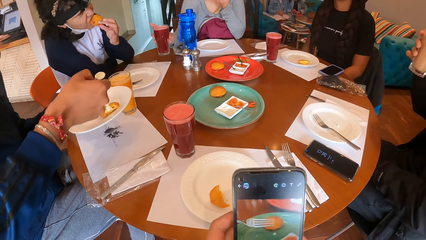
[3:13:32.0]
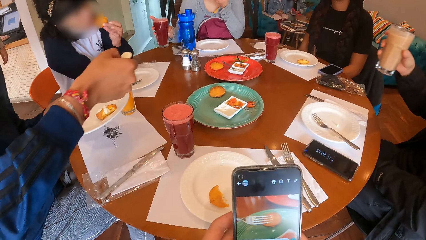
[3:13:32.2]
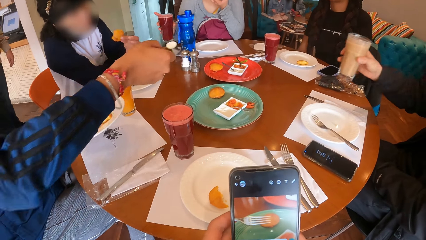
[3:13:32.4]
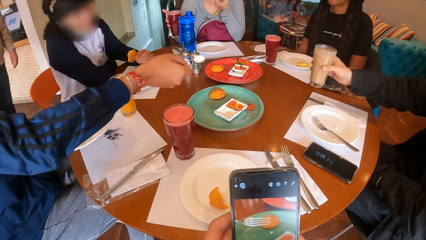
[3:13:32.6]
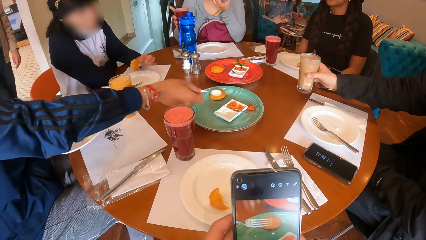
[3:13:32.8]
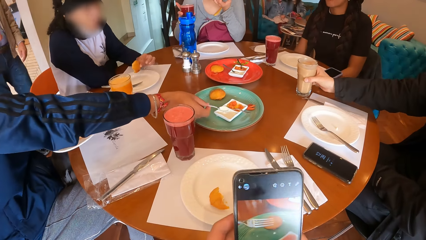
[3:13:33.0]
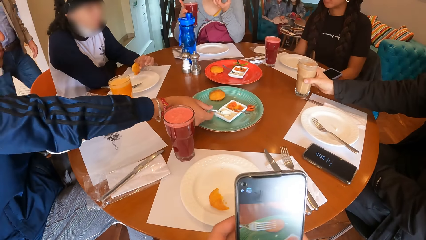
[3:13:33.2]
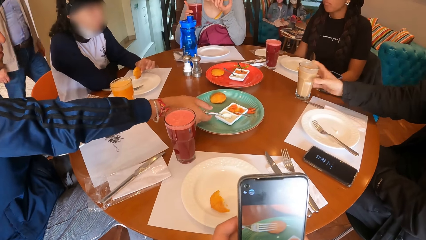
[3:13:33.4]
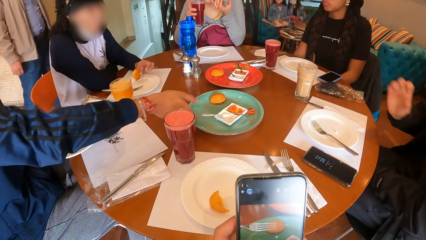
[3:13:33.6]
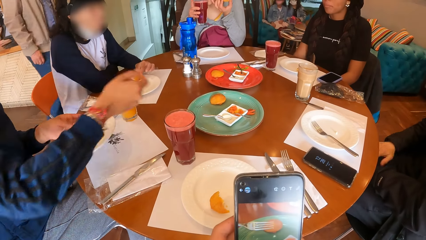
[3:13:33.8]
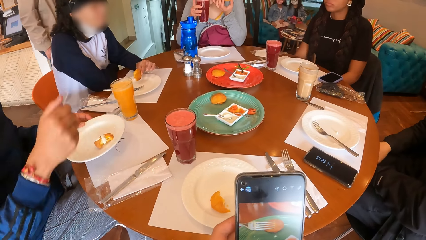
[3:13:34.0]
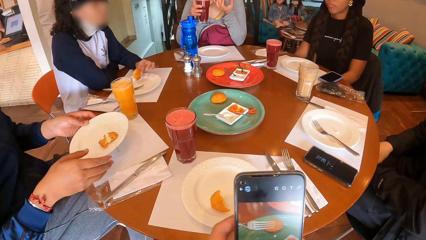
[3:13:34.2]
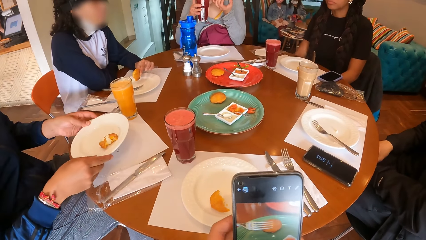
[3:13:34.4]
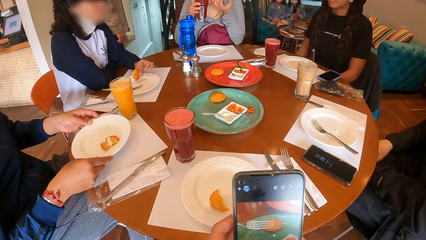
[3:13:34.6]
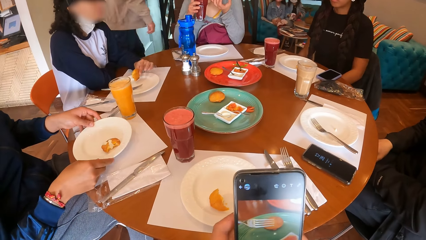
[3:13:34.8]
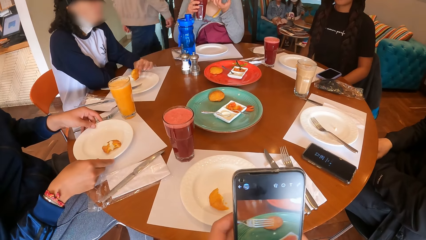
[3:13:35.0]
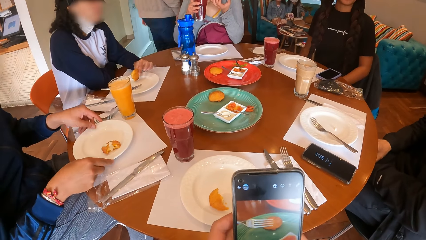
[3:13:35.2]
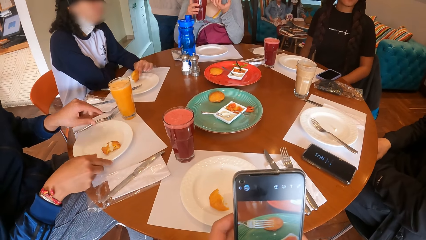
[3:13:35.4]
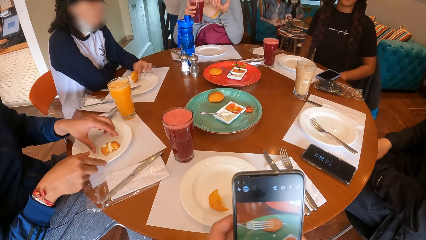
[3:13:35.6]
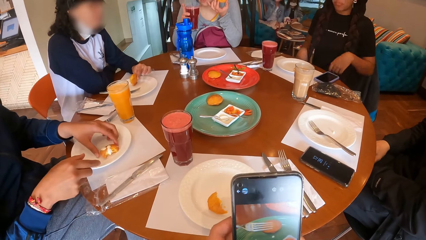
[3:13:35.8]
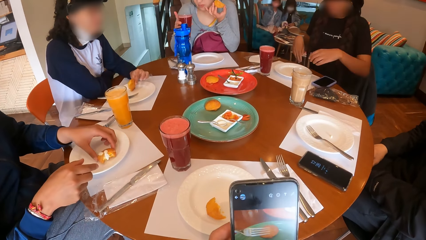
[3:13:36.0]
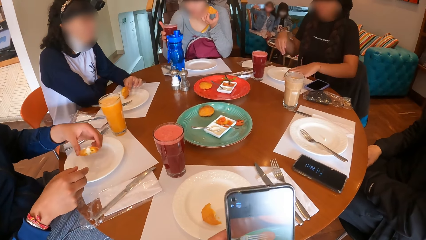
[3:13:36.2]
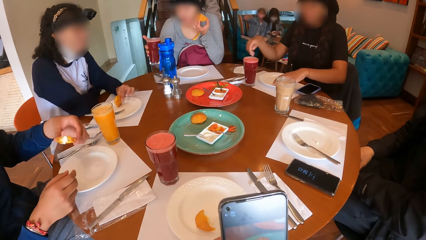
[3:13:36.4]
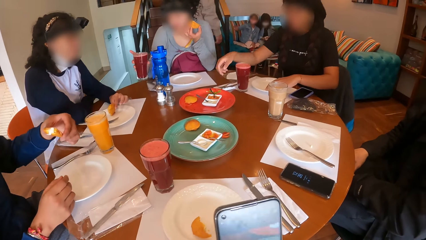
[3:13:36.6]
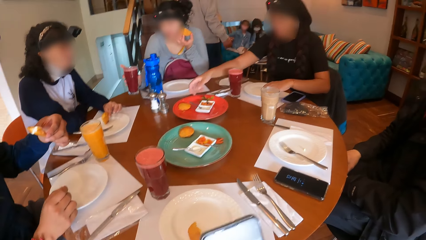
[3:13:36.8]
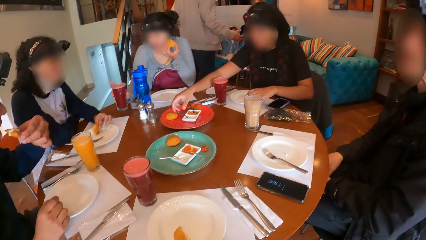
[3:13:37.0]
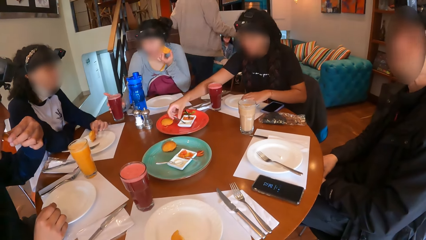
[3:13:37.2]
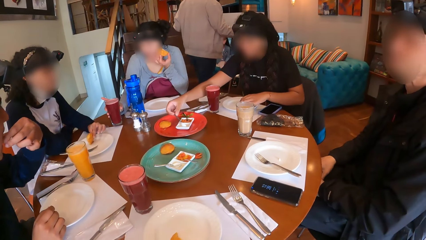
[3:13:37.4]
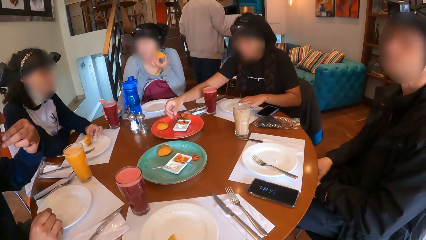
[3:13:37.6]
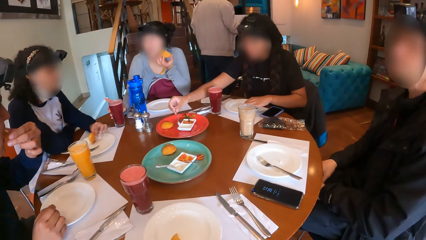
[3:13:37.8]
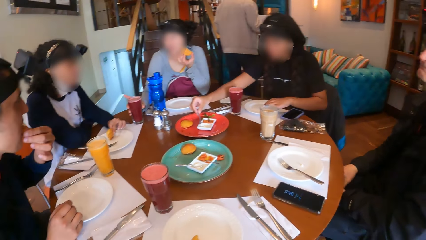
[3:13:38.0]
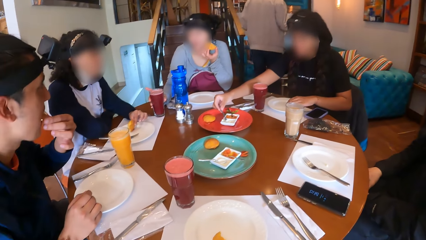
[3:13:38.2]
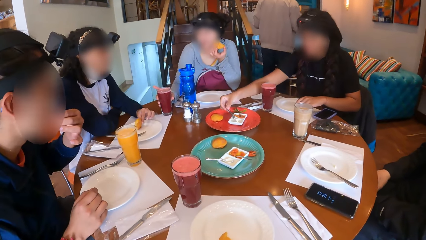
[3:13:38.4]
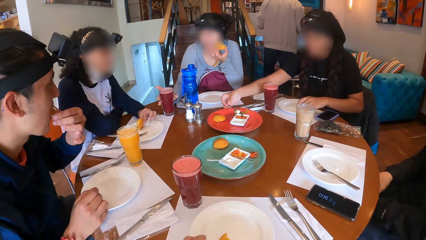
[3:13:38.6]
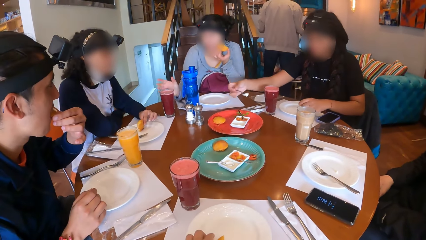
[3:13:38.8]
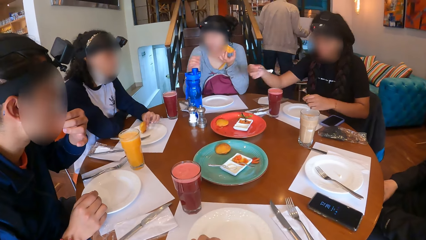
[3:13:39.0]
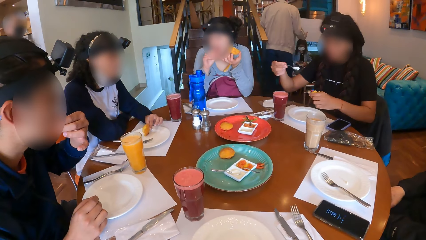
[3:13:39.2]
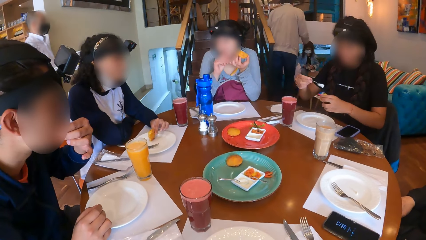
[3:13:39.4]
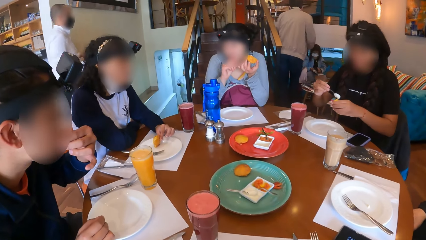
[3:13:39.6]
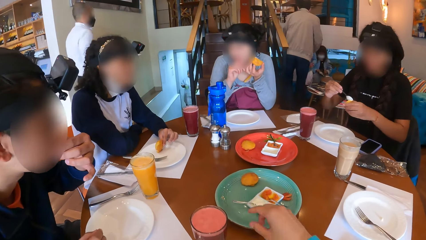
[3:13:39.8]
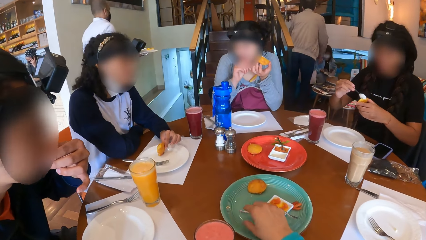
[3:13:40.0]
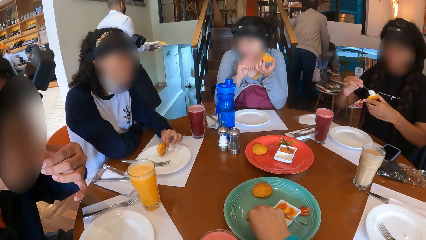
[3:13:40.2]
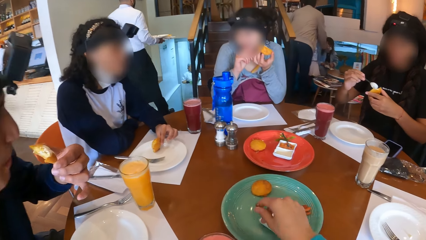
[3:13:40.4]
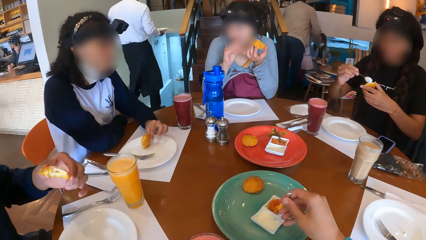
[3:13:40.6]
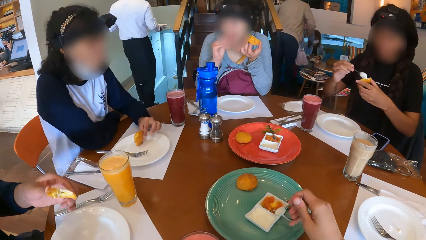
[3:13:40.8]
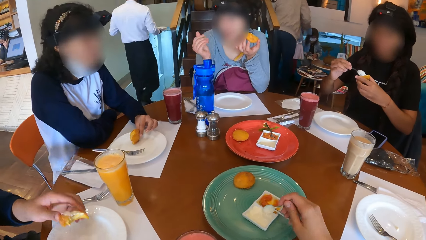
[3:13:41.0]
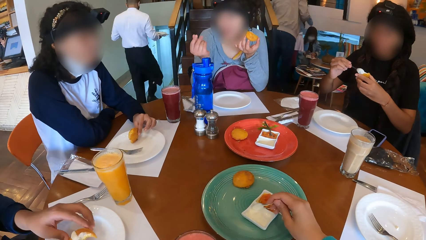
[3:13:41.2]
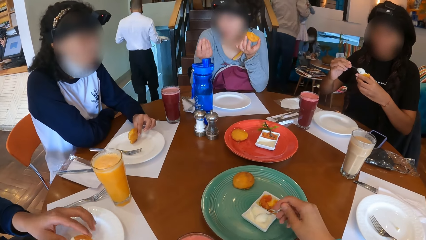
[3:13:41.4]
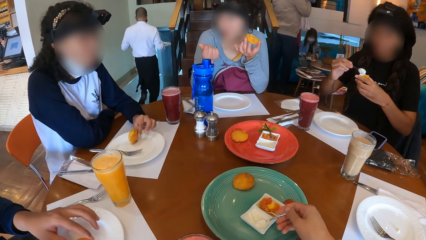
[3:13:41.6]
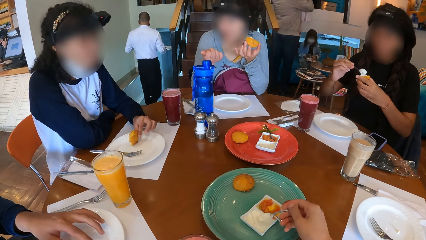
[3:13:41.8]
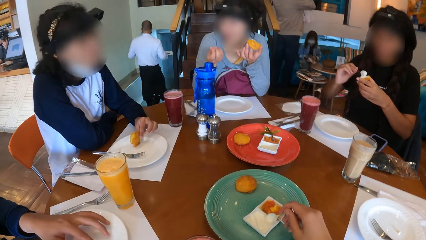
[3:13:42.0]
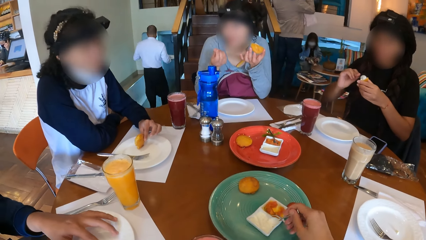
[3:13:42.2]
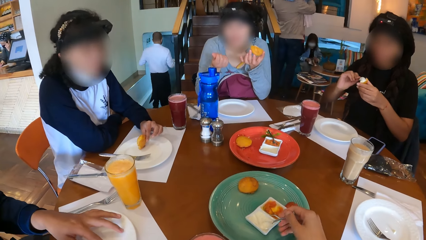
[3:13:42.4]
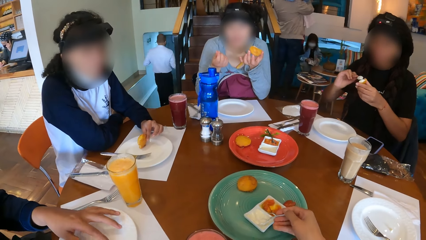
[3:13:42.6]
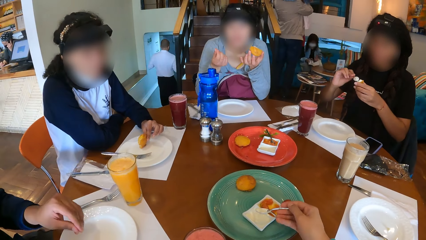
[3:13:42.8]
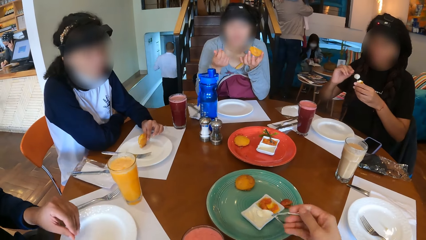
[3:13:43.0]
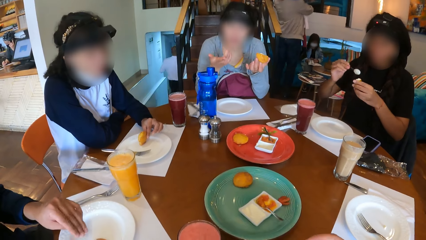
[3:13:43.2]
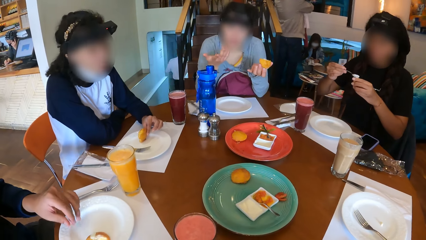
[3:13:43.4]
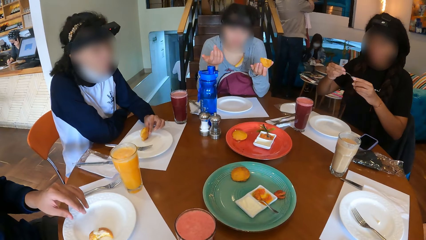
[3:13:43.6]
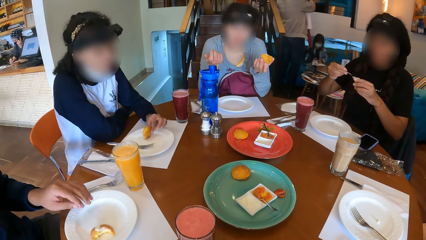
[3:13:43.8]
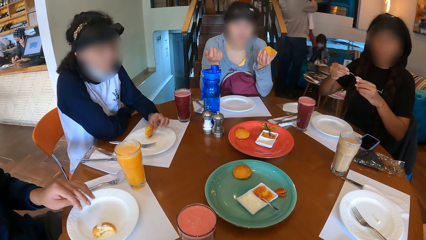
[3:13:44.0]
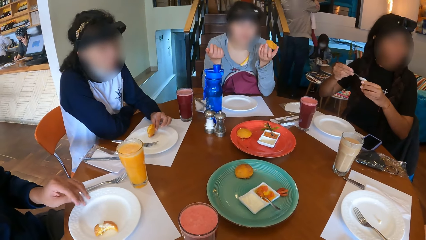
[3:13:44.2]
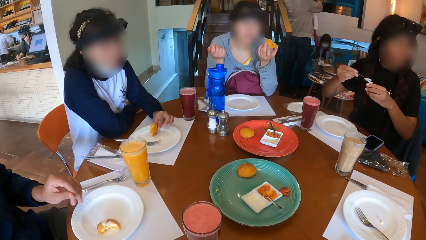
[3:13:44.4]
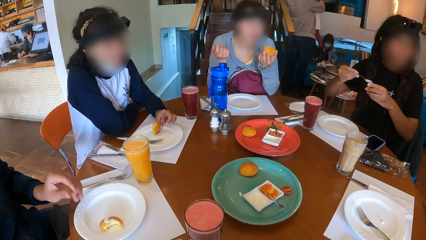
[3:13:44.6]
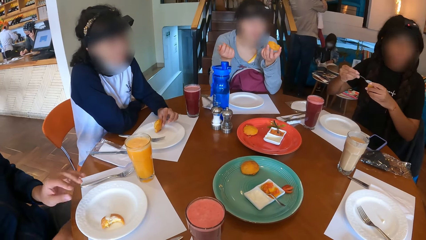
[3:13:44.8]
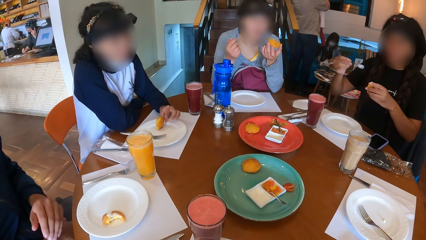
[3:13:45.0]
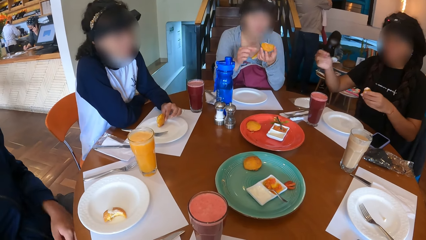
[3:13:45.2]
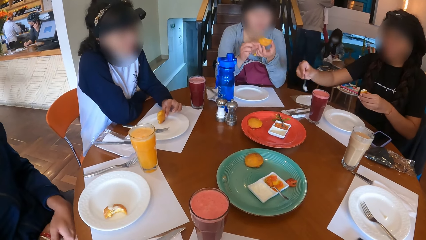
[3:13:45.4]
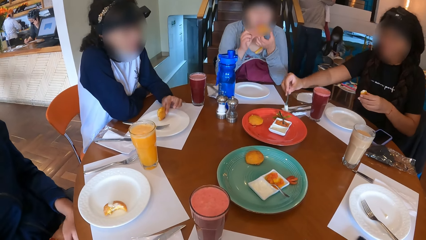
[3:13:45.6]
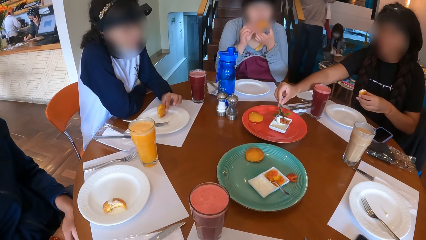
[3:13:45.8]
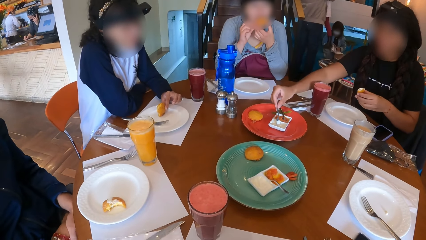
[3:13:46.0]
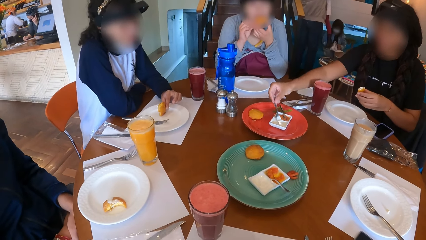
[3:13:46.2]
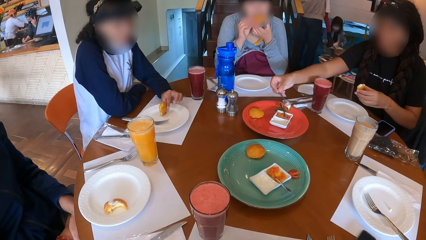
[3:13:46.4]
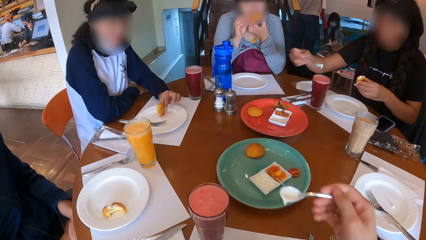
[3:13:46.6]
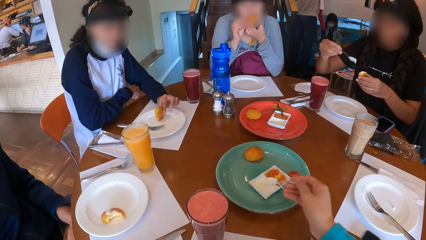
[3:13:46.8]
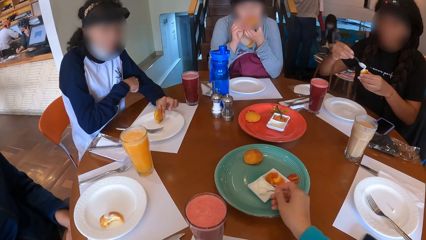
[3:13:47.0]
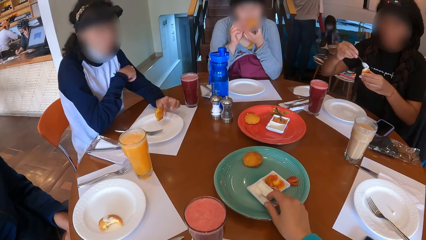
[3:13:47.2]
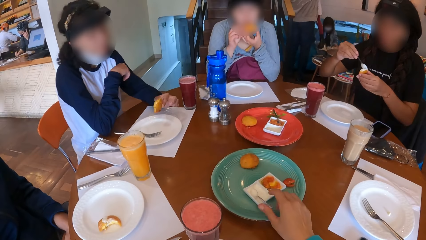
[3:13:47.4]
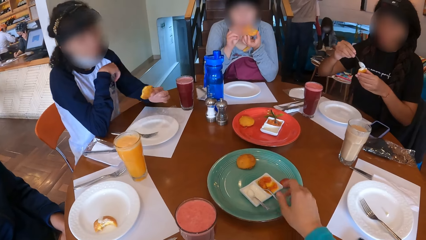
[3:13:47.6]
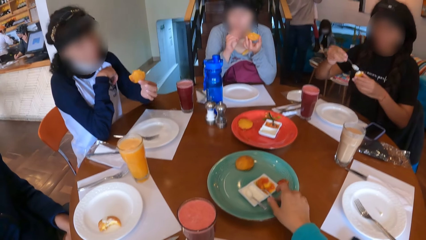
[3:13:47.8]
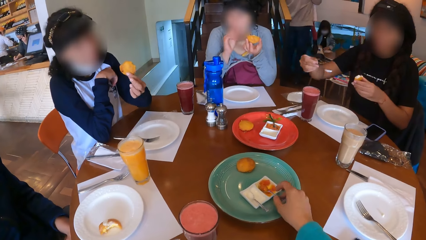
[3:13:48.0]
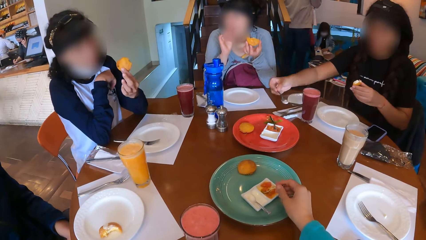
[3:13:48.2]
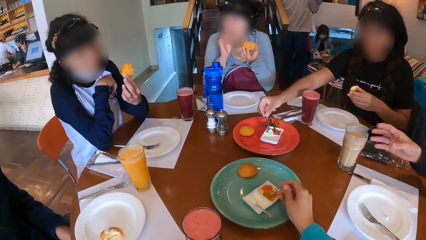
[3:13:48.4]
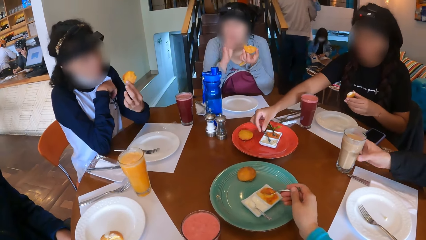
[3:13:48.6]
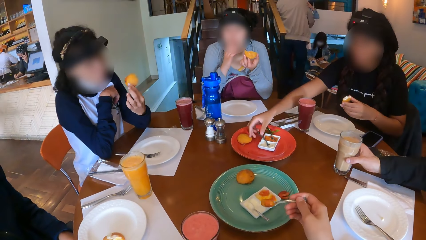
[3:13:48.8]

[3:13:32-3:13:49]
A man pours something on the cookies. A woman carries a cup of juice with her right hand. The camera wearer uses his phone. Another man drops the cup of juice on the table with his right hand. The first man drops the spoon on the plate with his right hand. The first man carries a snack with his left hand. He picks a cookie from the plate and eats the snack. The woman drops the cup of juice on the table with her right hand. Another woman carries cream with her right hand from the plate with a spoon. She puts the cream on the snack. The camera wearer carries the spoon with his right hand from the plate. He carries the cream from the plate with the spoon. A third woman scoops ice cream from the ice cream plate with the spoon in her right hand. She puts the ice cream on the doughnut with the spoon in her right hand. The camera wearer drops the spoon on the ice cream plate with his right hand. He holds the spoon with his right hand and scoops sauce from a sauce plate with his right hand. The third woman drops the spoon on the ice cream plate with her right hand.
